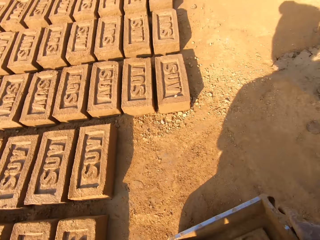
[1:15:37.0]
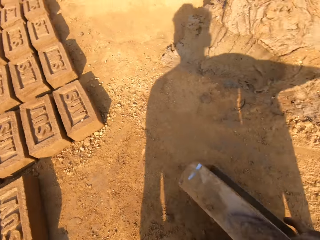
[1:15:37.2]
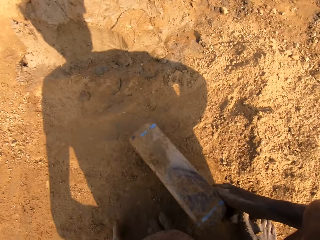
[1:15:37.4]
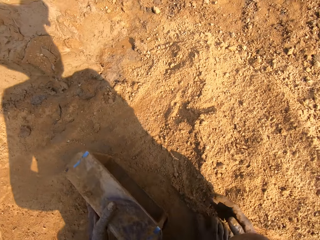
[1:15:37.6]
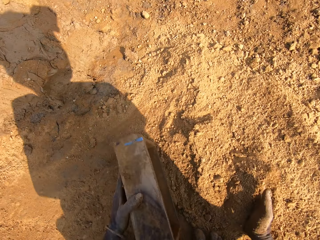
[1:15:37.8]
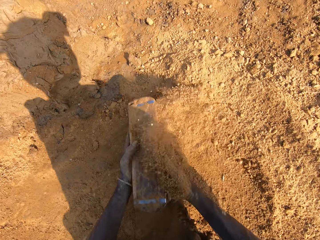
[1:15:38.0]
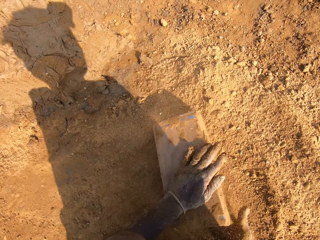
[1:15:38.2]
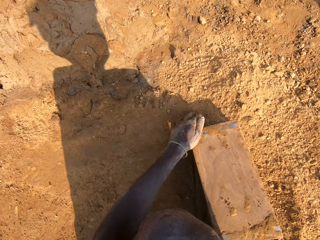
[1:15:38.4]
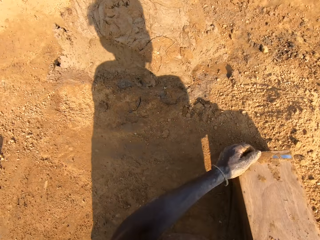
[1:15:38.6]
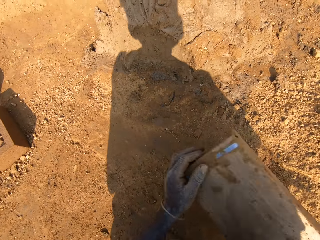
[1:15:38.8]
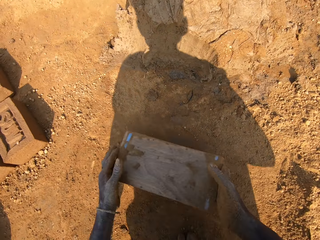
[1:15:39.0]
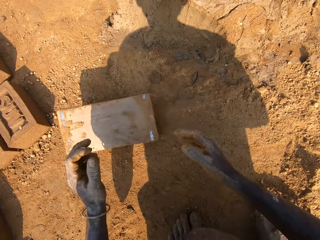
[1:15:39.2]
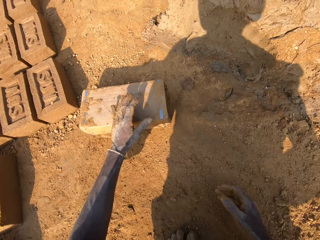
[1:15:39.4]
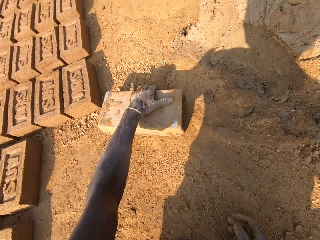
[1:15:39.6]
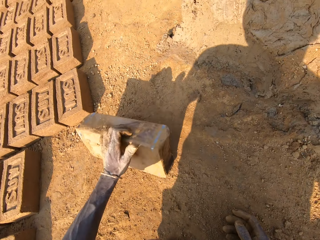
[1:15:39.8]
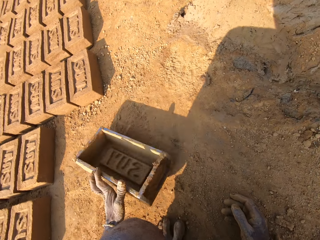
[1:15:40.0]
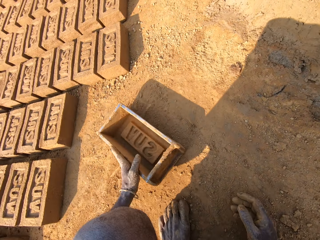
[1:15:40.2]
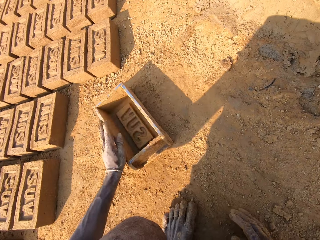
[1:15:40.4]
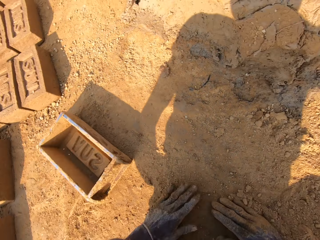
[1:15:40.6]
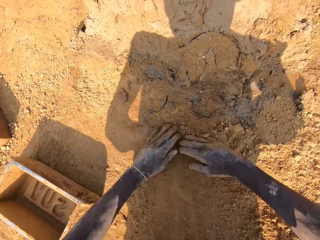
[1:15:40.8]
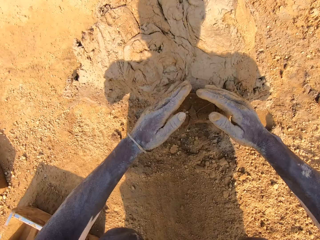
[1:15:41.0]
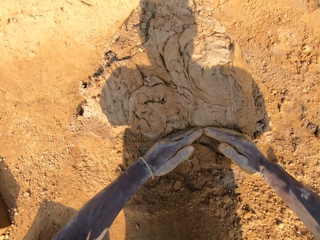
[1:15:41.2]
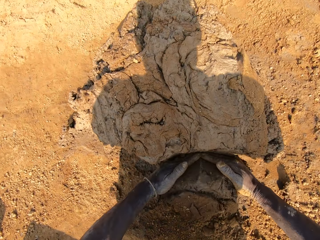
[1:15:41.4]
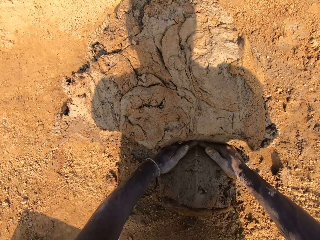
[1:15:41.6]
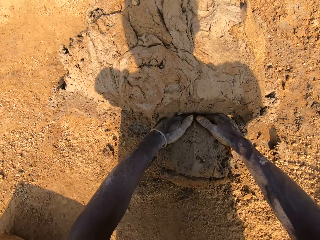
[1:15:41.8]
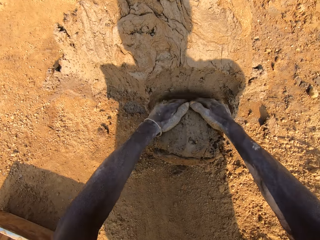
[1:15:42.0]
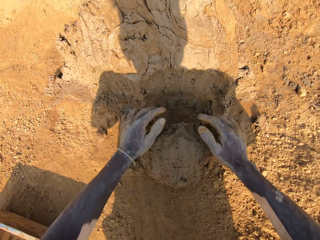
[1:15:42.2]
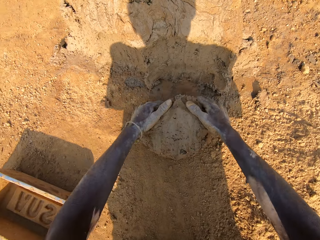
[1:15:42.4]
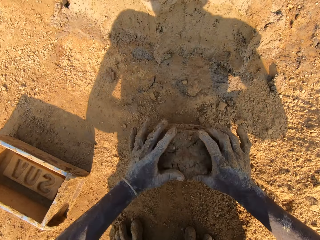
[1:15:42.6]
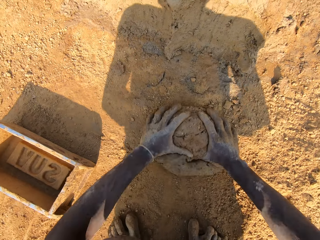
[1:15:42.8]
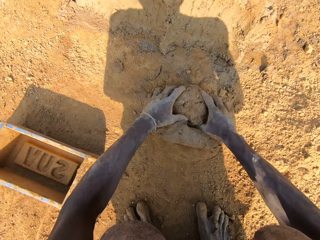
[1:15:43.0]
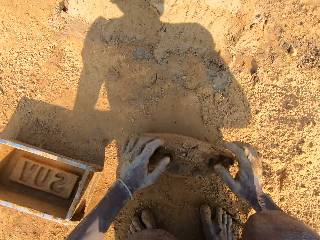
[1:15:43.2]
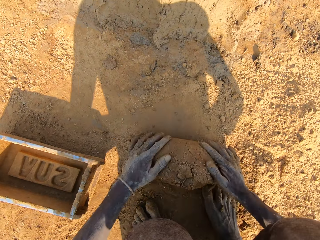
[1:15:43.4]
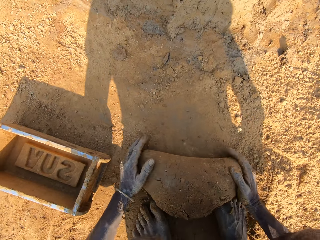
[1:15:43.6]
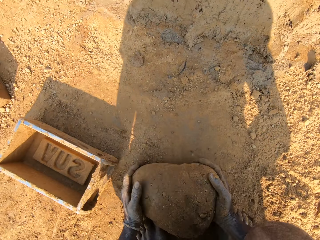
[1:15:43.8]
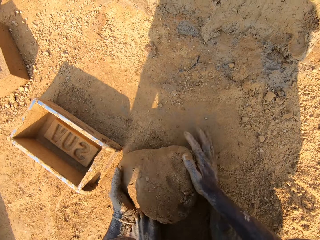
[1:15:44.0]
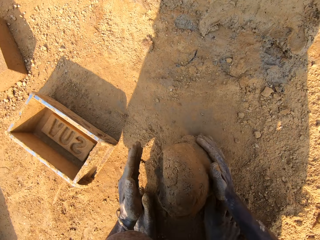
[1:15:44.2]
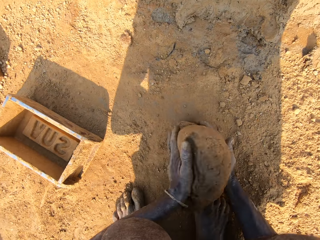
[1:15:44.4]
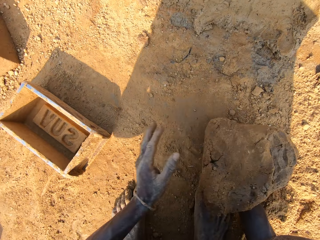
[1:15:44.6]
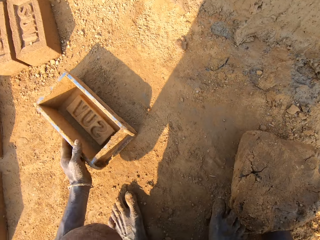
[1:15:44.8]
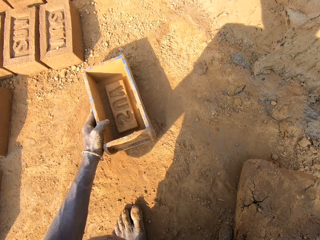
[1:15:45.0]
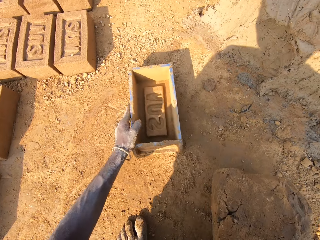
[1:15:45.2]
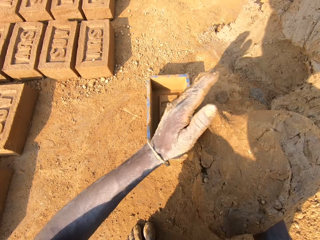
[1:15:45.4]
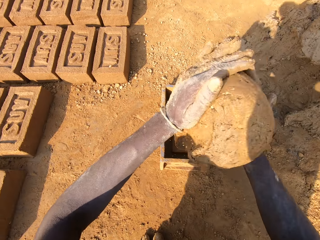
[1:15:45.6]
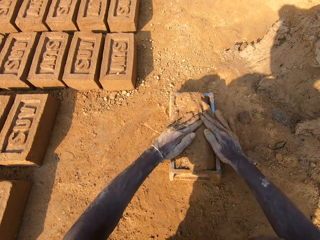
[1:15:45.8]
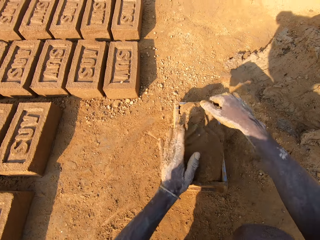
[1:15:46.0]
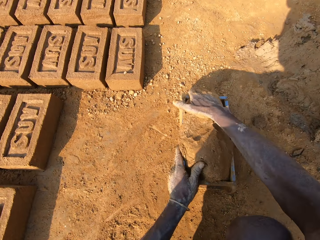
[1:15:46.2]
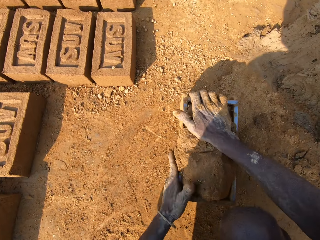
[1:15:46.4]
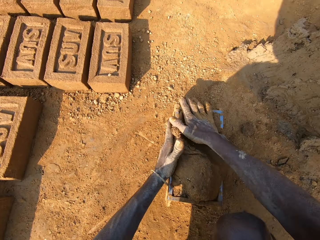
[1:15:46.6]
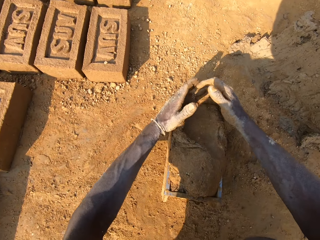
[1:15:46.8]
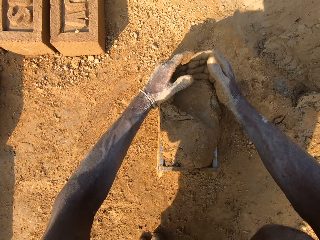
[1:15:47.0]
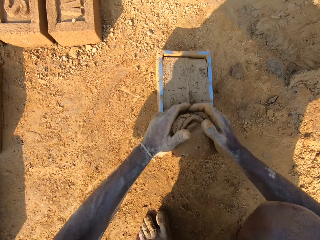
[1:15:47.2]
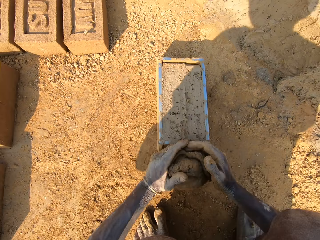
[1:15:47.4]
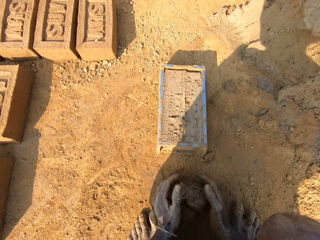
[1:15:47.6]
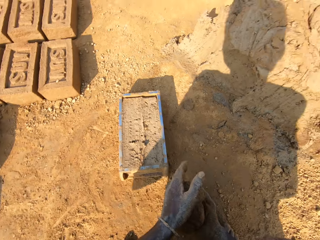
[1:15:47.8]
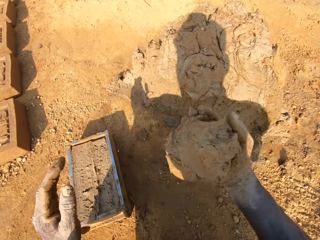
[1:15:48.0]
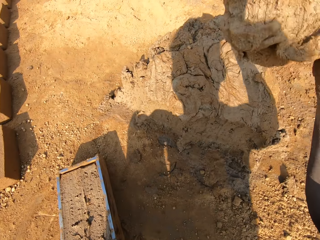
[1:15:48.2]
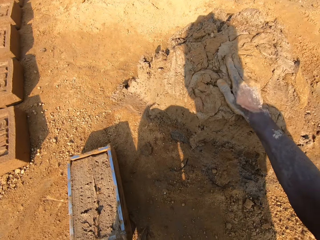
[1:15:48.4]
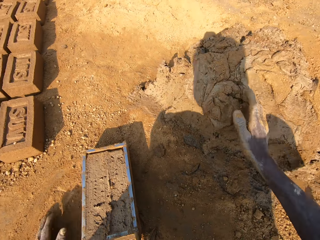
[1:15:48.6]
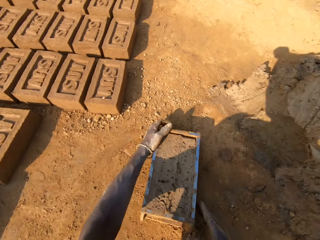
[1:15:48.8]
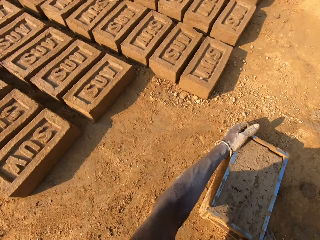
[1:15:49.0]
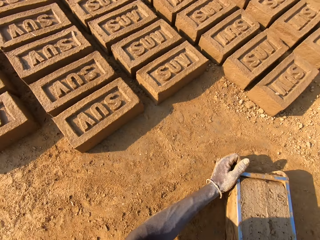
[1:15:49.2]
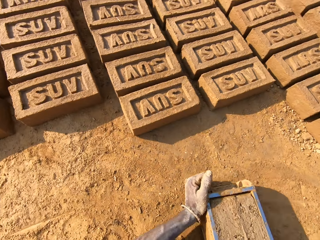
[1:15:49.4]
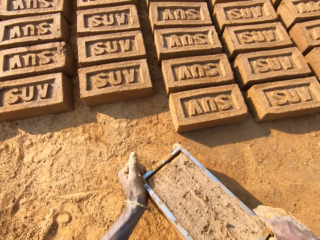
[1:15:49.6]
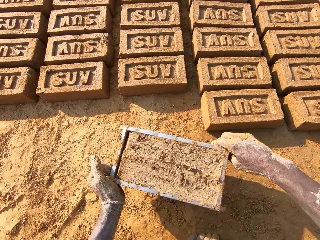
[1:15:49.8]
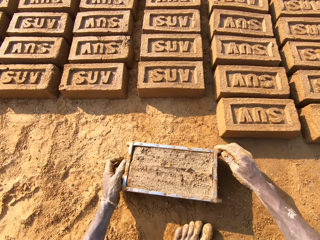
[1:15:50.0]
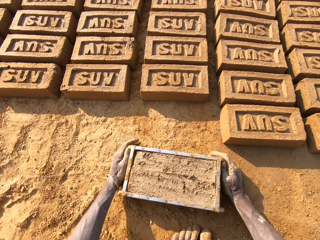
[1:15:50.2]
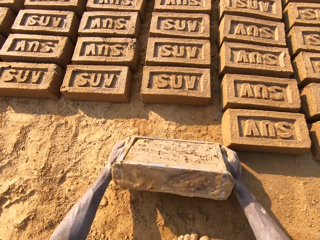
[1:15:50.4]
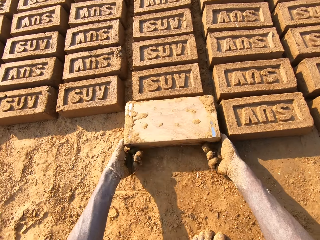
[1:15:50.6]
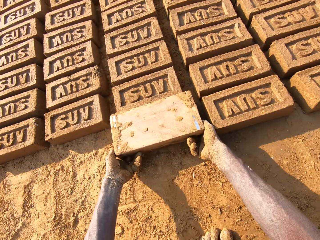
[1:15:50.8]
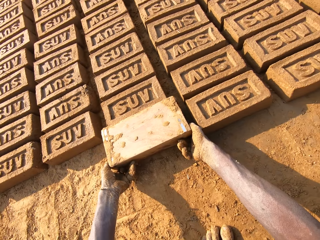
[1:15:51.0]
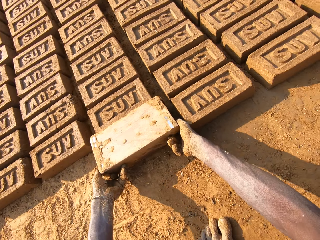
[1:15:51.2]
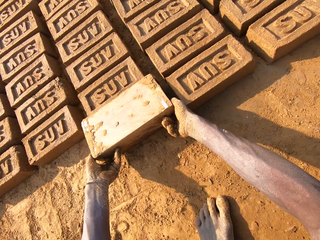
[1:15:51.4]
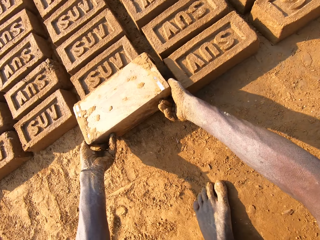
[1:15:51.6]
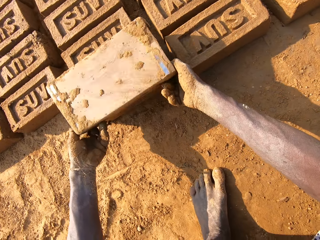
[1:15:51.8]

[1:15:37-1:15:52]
The camera wearer moves around. He moves the plastic trough or brick making box on the ground with his right hand. He holds the plastic trough with his left hand. He packs sand from the ground into the plastic trough with his right hand. He pours the sand out of the plastic trough onto the ground. He scrubs the brick making box on the ground. He throws the brick making box on the ground. He moves the plastic trough on the ground with both hands. He turns the plastic trough on its side with his left hand. He scoops soil on the ground with hands. He rubs both hands with sand on the ground. He cuts out clay from the clay boulder with both hands. He moulds the clay on the ground with both hands. He moves the plastic trough on the ground with his left hand. He drops the clay into the plastic trough with both hands. He presses the clay in the plastic trough with both hands. He scoops the mud on the brick making box on the ground. He smoothens the clay in the plastic trough with both hands. He picks clay from the ground with both hands. He sticks the clay on the clay boulder with his right hand. He picks up the brick making box on the ground. He carries the plastic trough with both hands. He moves around. He drops the plastic trough on the ground. He turns the brick making box on the ground. He drops the clay from the plastic trough onto the ground. He lifts the brick making box upwards.

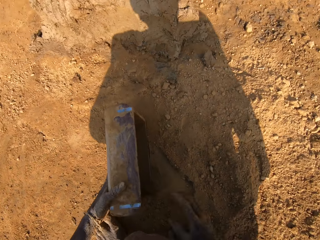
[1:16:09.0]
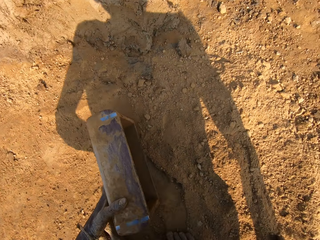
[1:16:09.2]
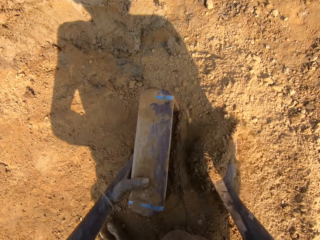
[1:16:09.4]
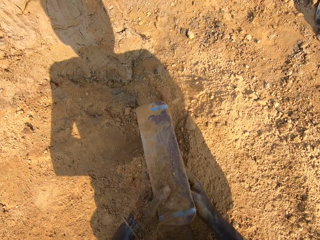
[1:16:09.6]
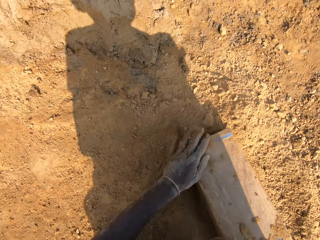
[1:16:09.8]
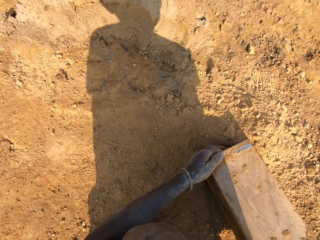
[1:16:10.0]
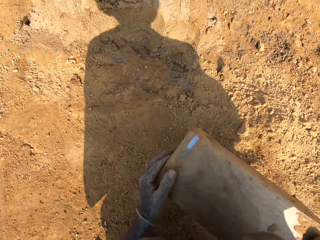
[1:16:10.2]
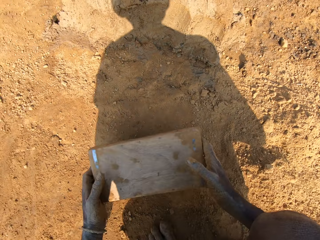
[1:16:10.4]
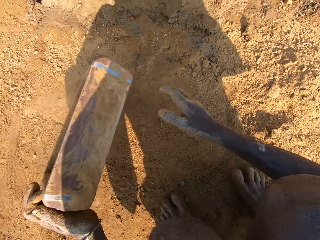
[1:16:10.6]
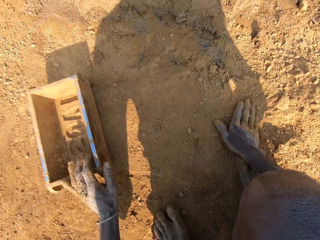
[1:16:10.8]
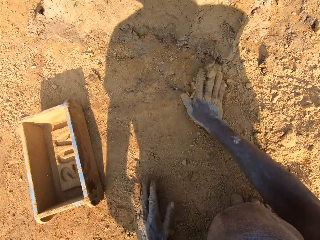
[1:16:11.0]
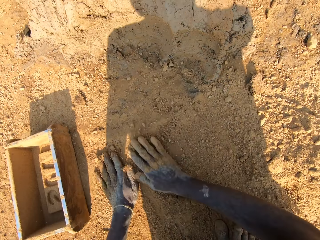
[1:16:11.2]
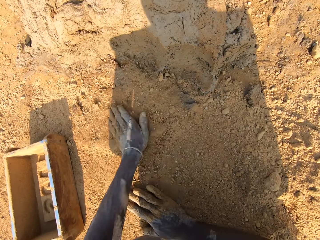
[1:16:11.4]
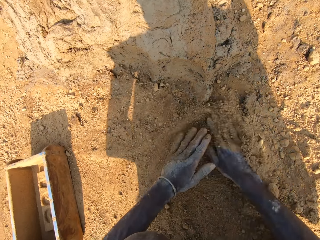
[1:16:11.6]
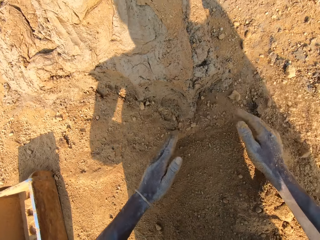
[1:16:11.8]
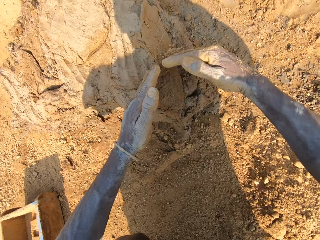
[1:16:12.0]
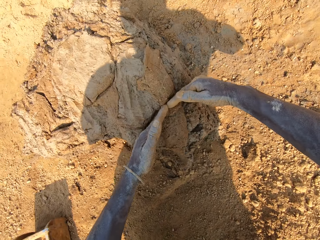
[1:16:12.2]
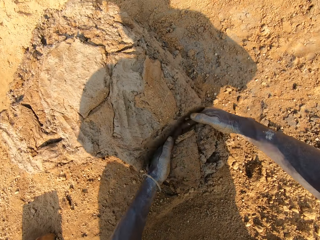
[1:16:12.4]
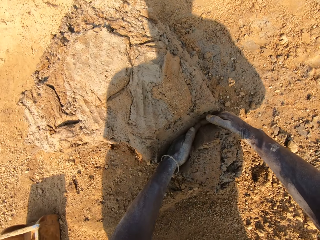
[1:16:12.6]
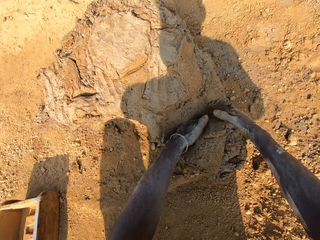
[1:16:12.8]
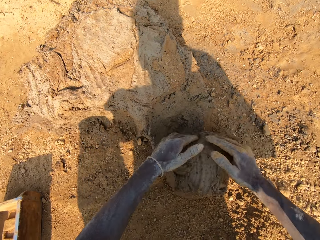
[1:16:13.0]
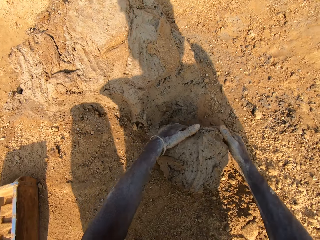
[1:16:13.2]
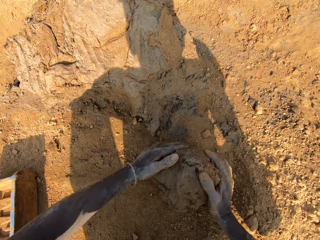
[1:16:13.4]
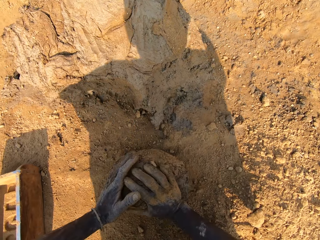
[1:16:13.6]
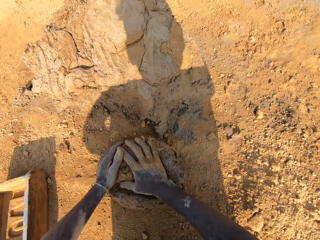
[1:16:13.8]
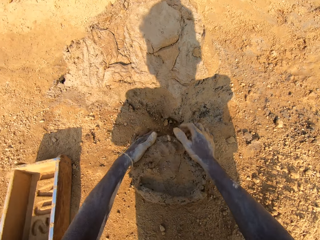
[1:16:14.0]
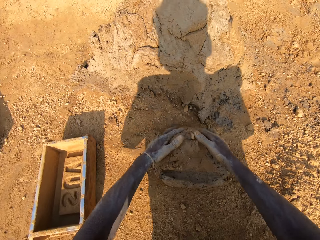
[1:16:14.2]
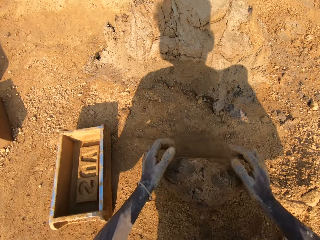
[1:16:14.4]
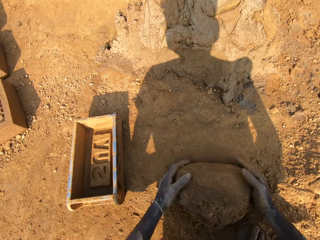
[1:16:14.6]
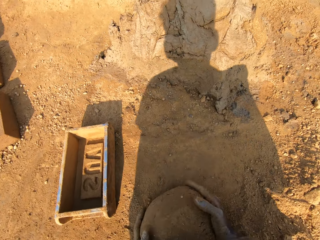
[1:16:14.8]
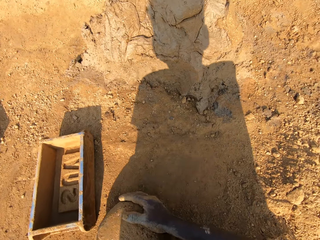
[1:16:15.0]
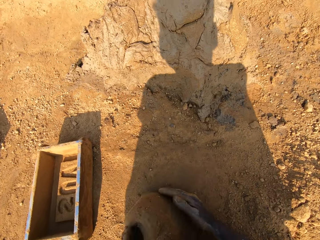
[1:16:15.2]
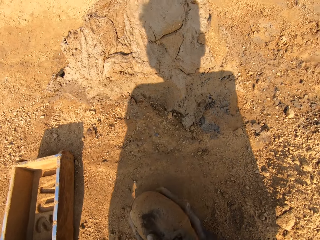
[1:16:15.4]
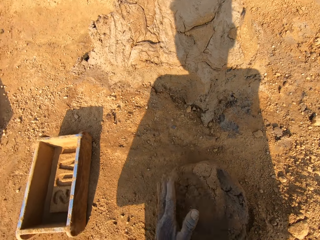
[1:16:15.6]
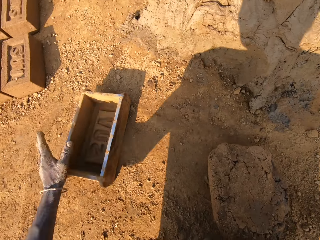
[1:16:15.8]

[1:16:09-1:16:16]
The camera wearer holds the plastic trough or box with his left hand. He packs sand from the ground into the plastic trough with his right hand. He pours the sand out of the plastic trough onto the ground. He moves the plastic trough on the ground with both hands. He puts the box down. He rubs his right hand with sand on the ground. He rubs his left hand with sand on the ground. He cuts out clay from the clay boulder with both hands. He moulds the clay on the ground with both hands.
